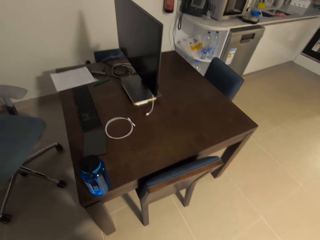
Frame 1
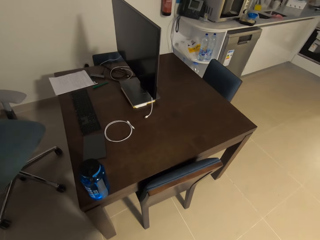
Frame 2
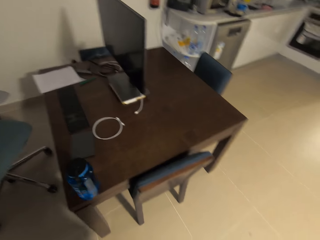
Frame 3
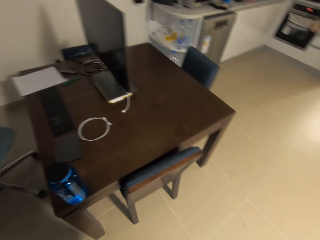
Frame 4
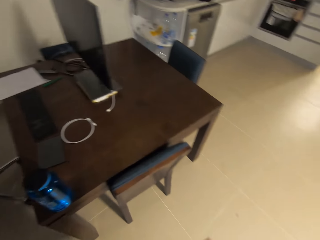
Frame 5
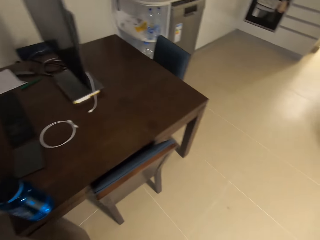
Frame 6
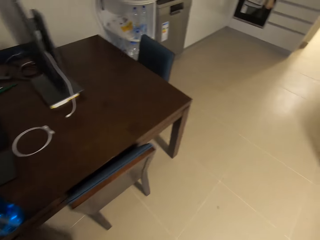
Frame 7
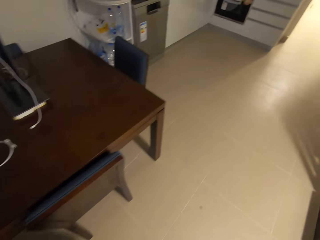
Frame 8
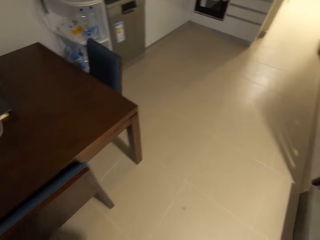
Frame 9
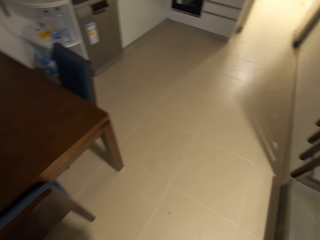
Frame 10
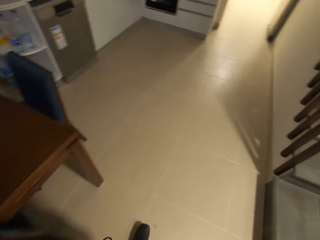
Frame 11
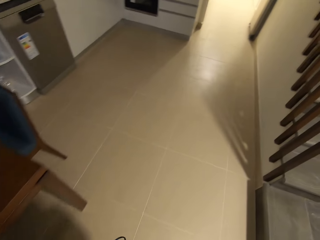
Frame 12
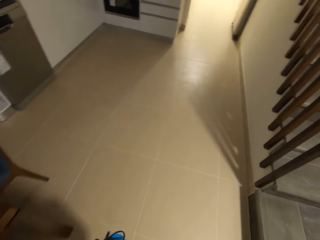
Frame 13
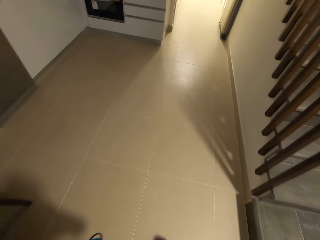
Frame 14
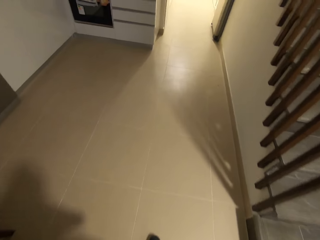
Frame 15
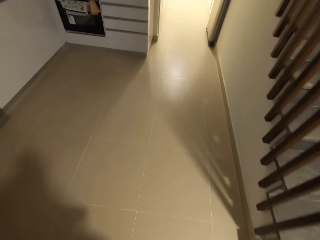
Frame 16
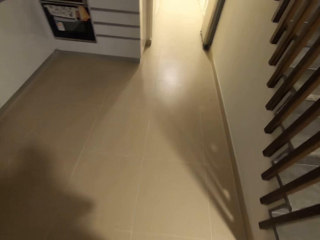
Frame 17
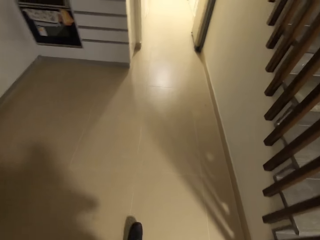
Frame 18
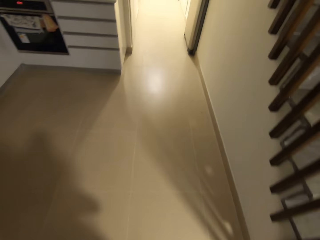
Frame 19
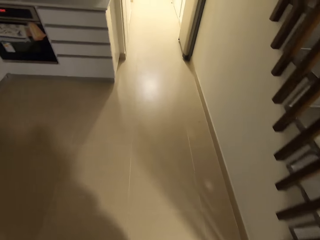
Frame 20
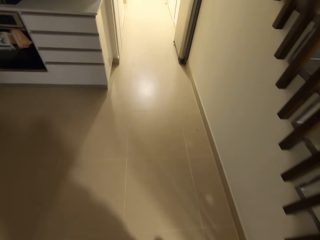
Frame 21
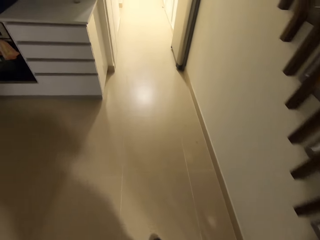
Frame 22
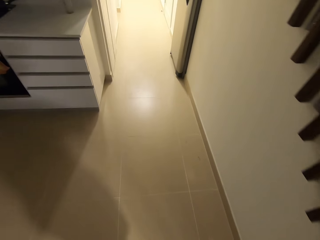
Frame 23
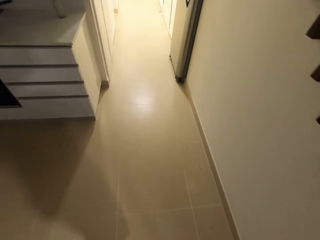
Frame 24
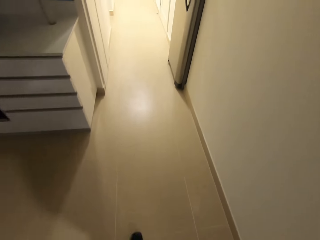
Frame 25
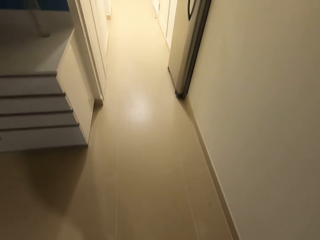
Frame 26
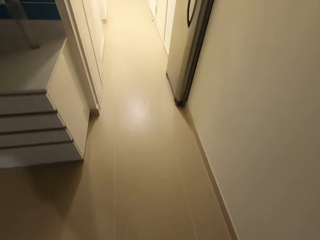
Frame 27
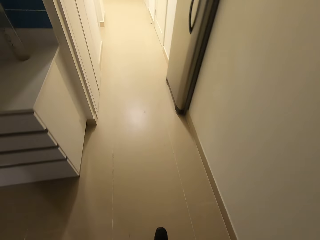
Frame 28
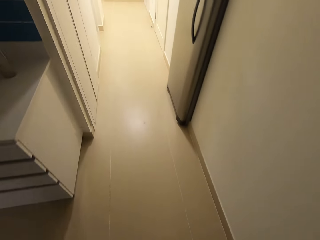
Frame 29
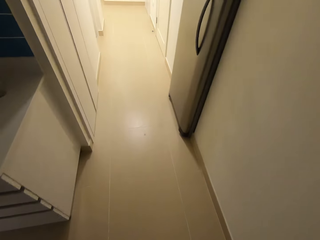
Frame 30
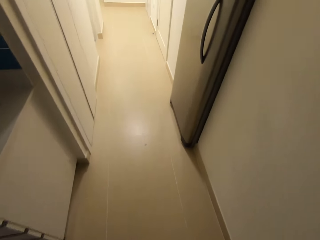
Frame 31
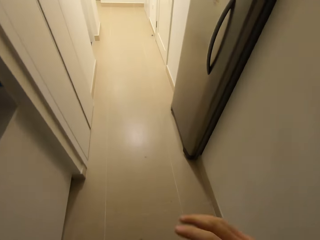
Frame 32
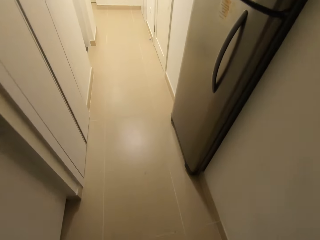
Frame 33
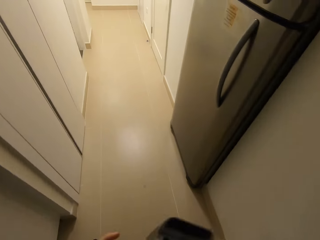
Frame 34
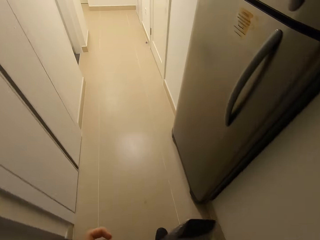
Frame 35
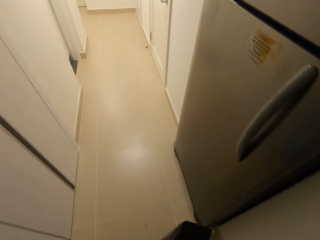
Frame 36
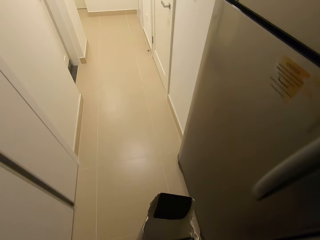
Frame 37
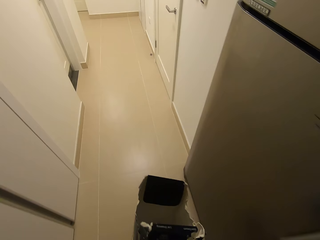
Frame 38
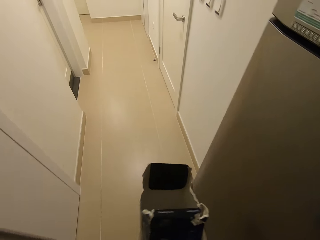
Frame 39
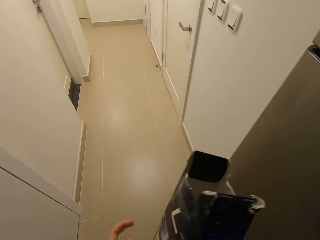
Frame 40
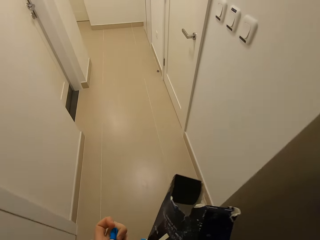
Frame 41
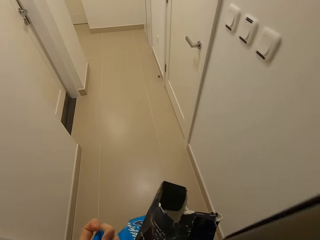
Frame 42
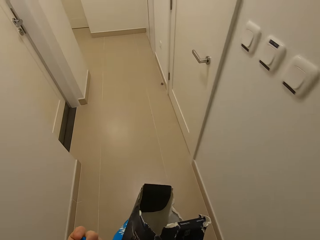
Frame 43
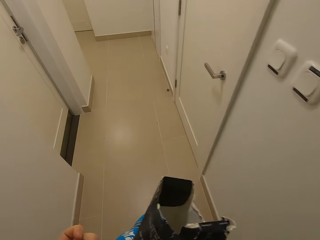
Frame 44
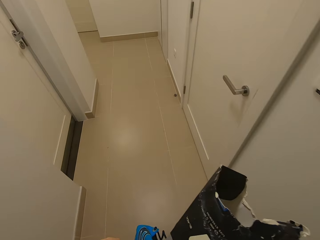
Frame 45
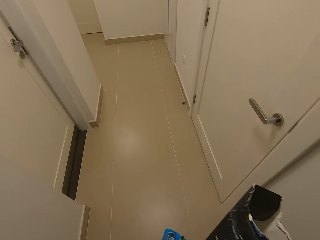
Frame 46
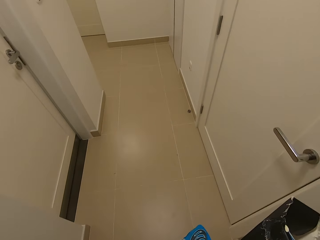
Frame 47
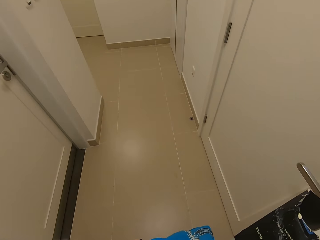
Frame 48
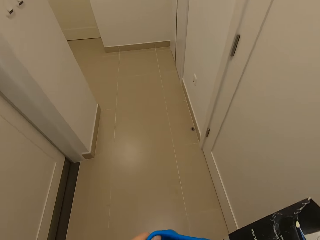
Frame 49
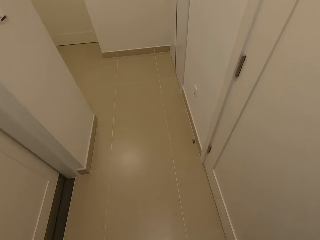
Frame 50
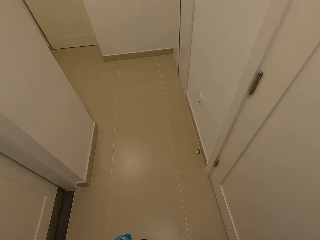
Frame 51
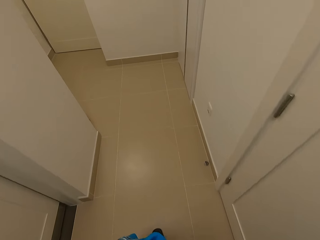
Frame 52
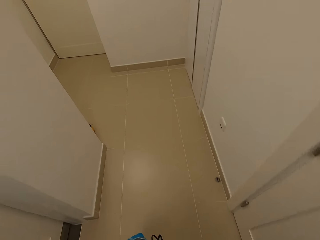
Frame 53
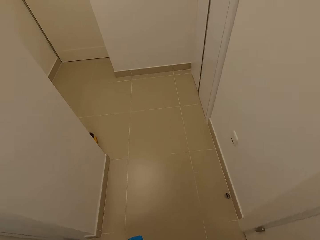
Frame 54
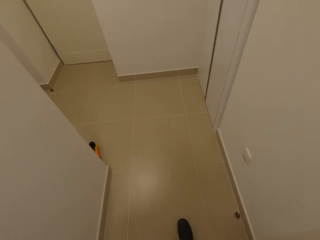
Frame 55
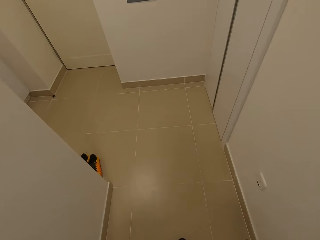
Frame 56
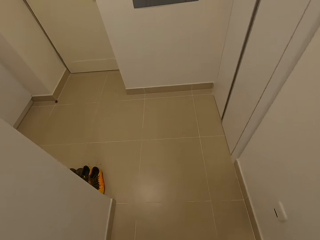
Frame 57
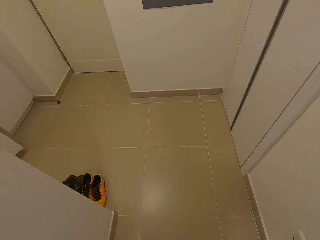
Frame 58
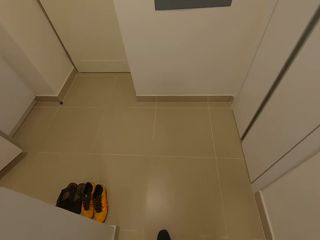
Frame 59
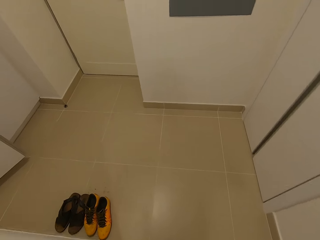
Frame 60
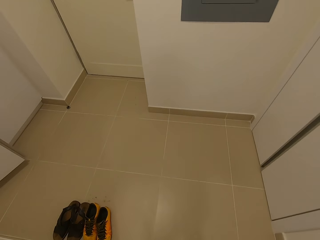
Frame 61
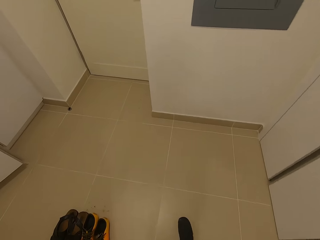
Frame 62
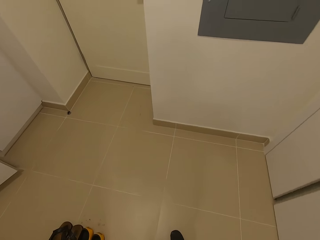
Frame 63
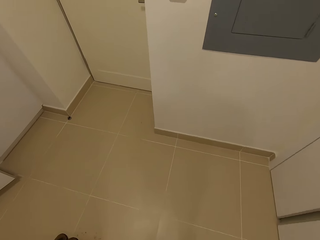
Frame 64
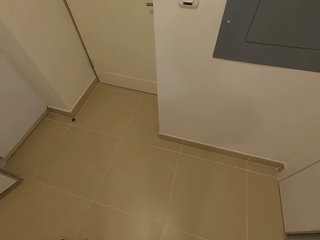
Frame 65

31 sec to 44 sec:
The camera wearer walks around the house. They hold something. They walk around the house.

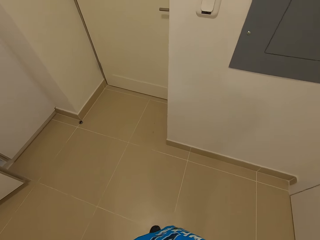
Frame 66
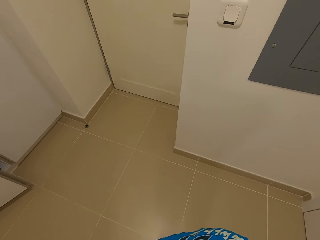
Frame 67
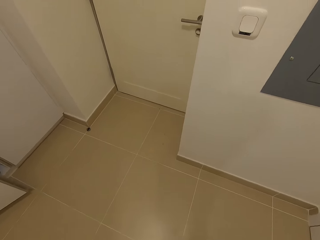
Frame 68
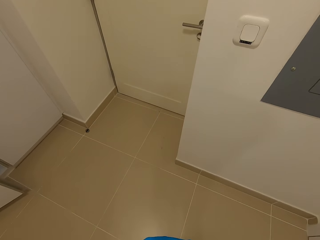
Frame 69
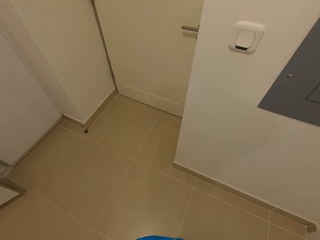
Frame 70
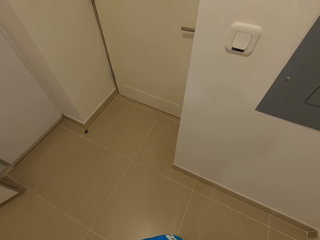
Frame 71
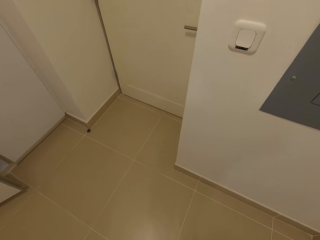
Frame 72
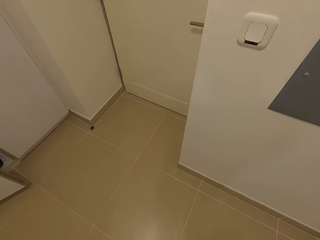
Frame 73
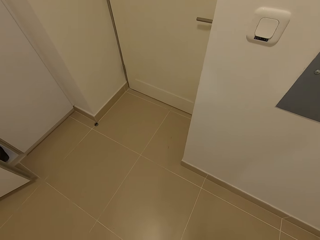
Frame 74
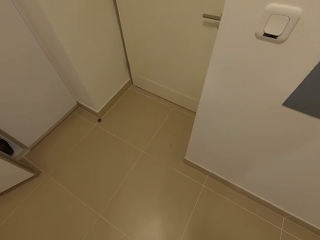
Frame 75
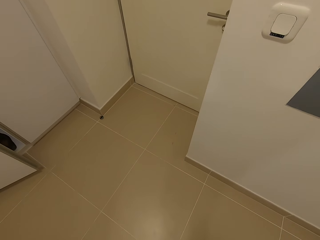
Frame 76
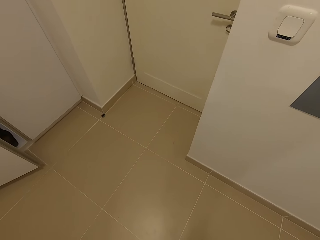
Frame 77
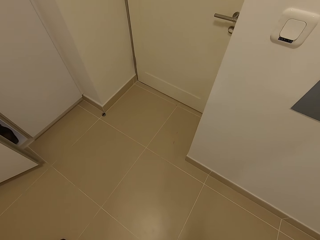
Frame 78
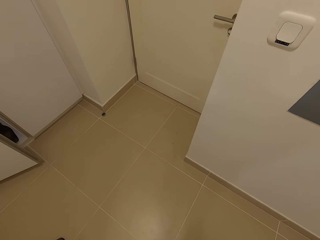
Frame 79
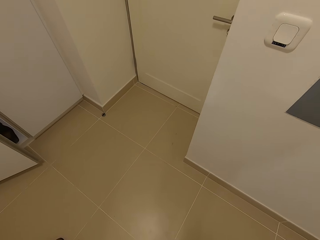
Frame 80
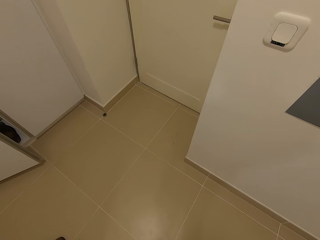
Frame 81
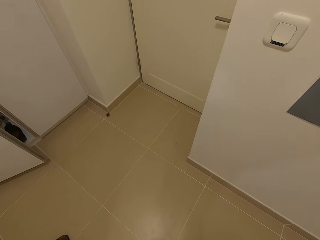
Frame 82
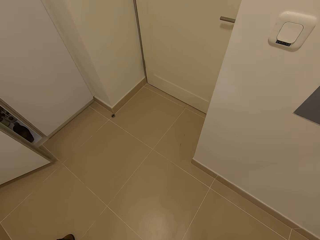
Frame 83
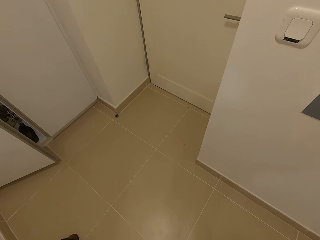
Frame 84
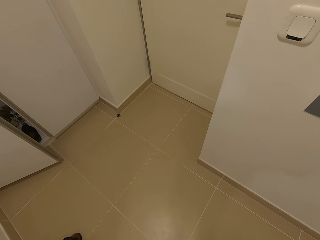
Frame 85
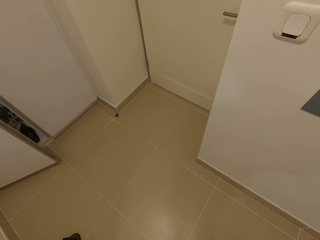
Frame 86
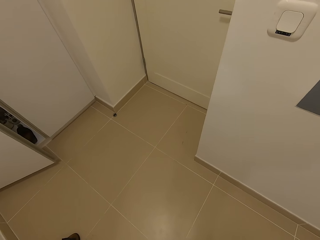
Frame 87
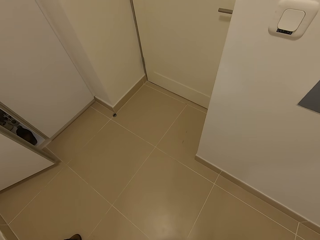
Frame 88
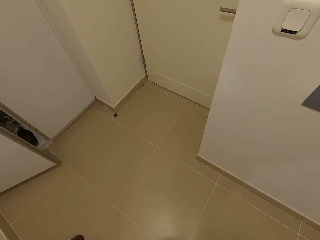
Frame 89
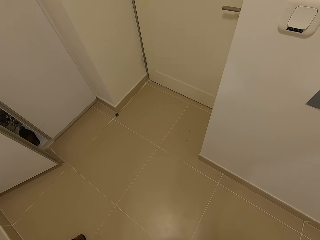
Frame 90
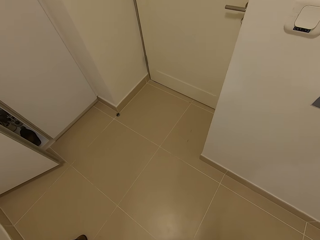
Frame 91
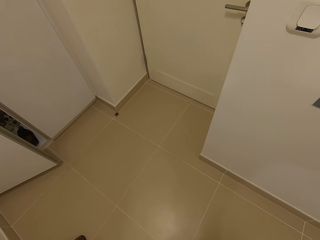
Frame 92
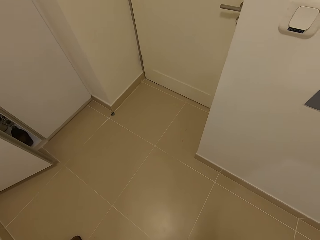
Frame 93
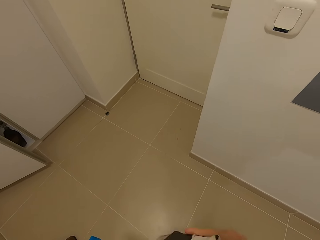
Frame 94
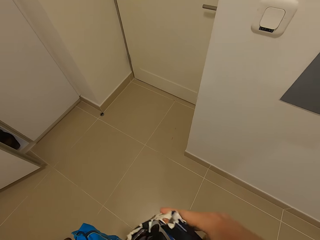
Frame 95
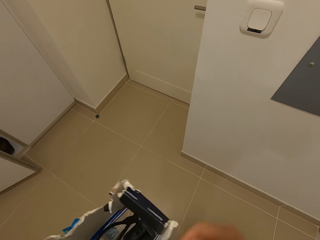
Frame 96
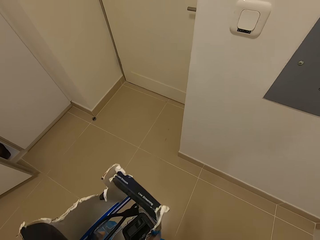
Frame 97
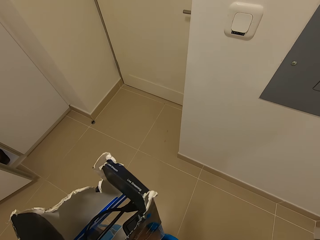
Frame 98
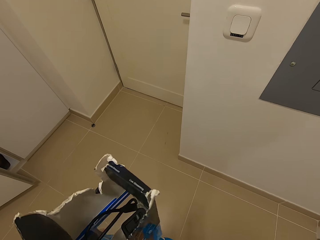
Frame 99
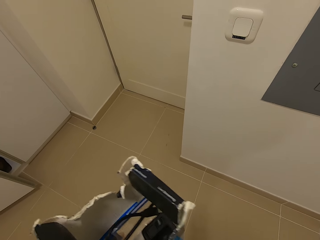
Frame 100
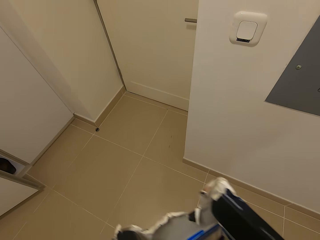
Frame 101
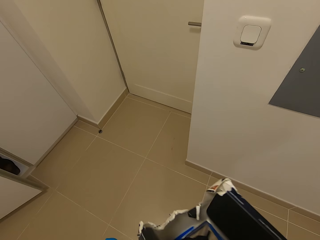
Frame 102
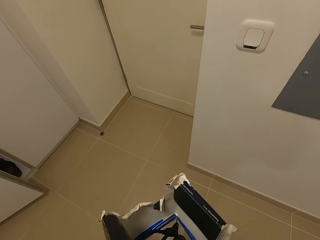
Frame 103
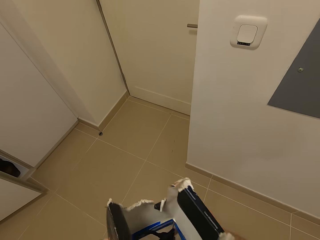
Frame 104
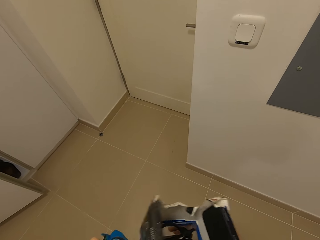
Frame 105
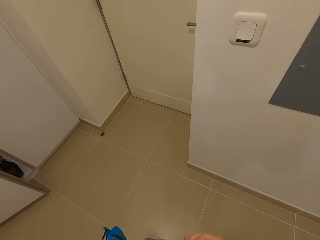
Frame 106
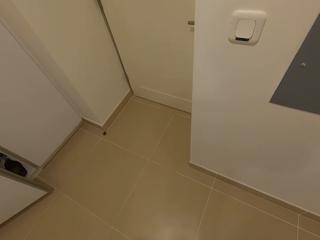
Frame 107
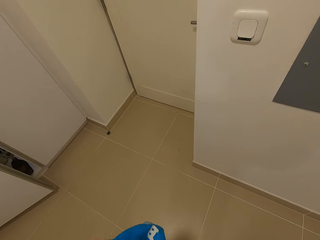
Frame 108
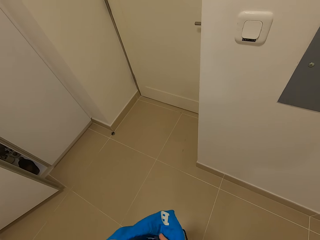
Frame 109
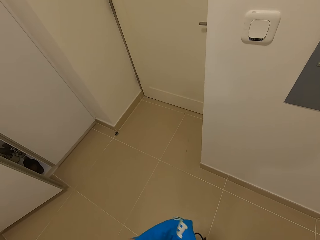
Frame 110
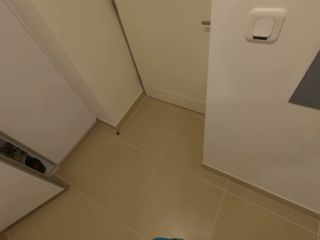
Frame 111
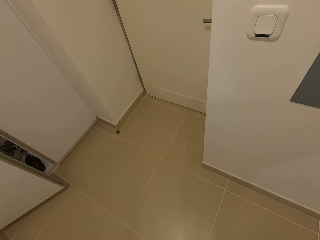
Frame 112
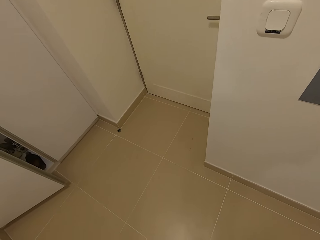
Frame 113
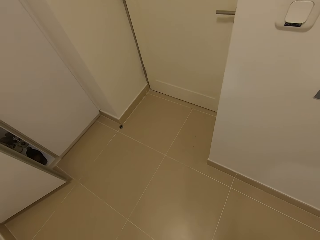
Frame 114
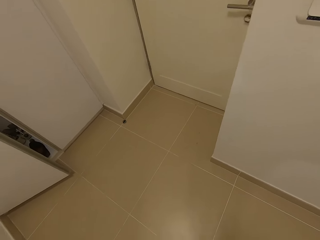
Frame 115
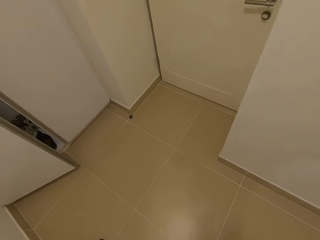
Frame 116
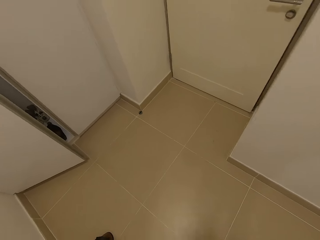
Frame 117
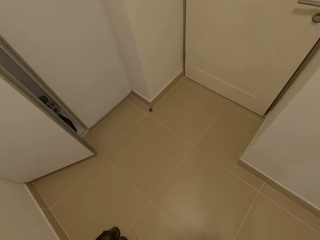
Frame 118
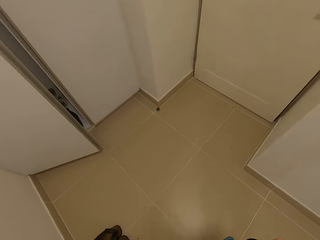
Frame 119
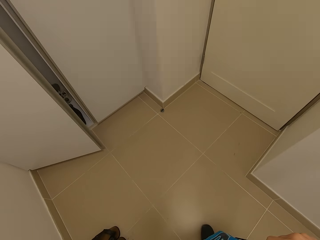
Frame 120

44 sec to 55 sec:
The camera wearer stands in the house. They do something. They place something in the bag.
